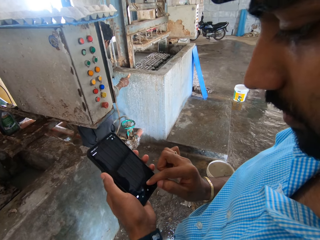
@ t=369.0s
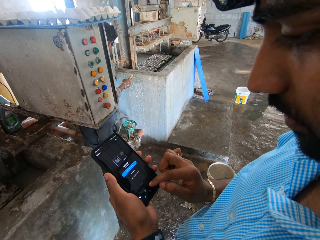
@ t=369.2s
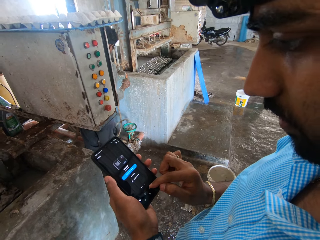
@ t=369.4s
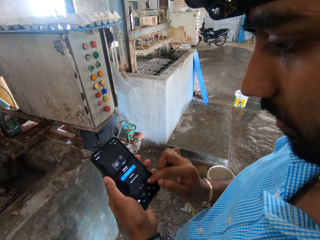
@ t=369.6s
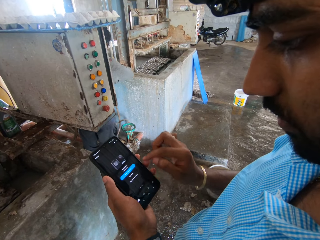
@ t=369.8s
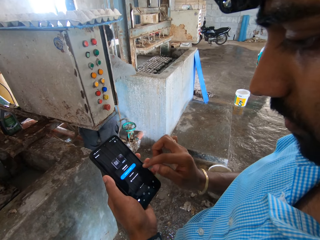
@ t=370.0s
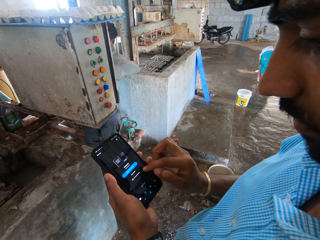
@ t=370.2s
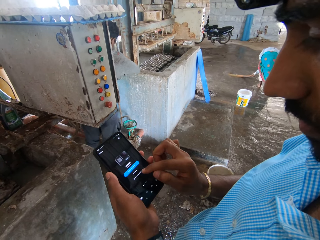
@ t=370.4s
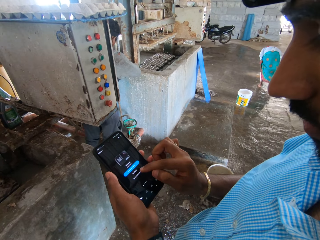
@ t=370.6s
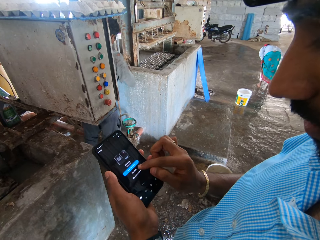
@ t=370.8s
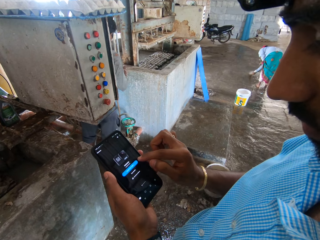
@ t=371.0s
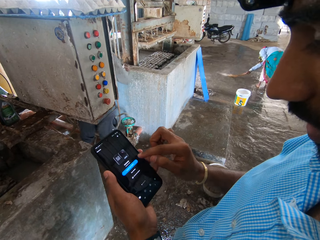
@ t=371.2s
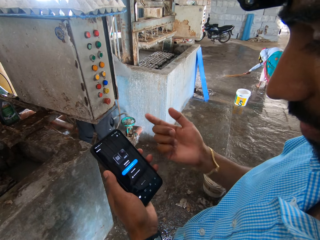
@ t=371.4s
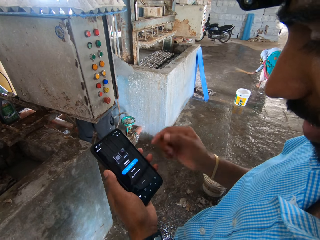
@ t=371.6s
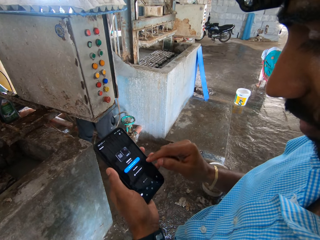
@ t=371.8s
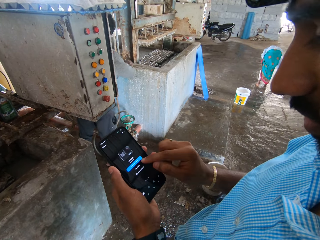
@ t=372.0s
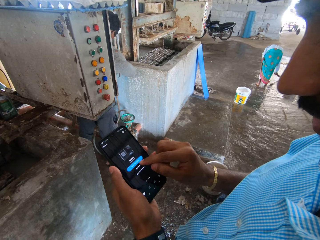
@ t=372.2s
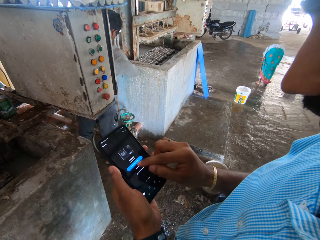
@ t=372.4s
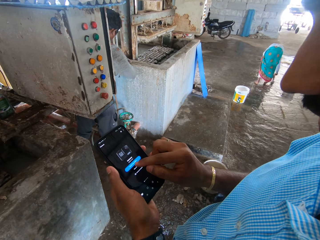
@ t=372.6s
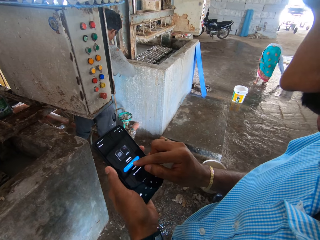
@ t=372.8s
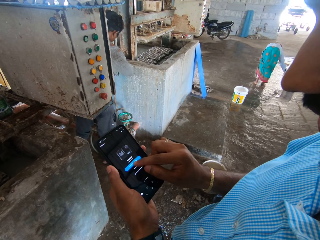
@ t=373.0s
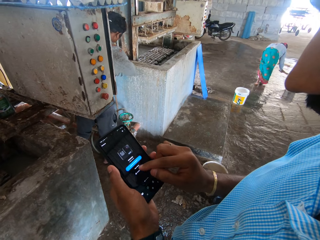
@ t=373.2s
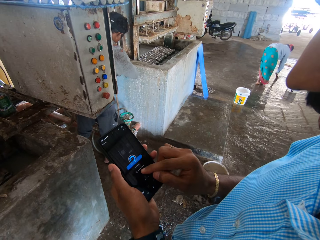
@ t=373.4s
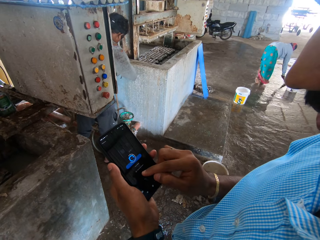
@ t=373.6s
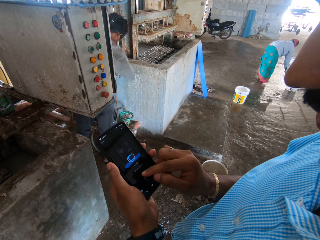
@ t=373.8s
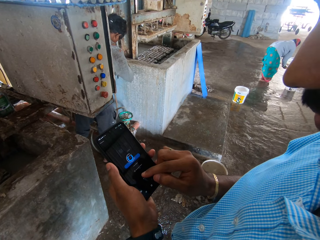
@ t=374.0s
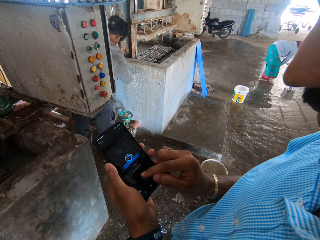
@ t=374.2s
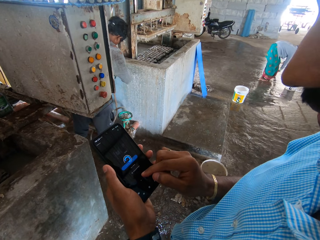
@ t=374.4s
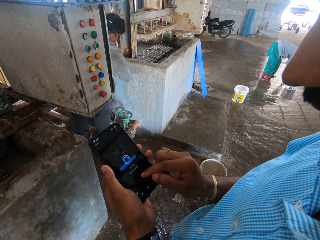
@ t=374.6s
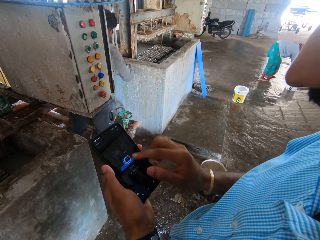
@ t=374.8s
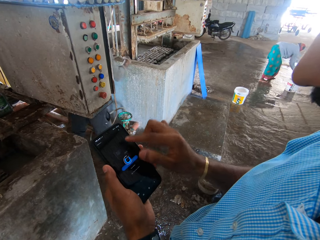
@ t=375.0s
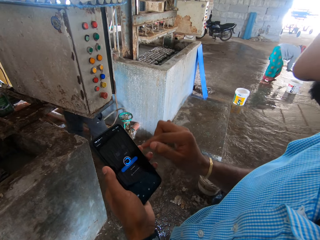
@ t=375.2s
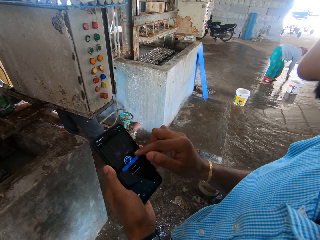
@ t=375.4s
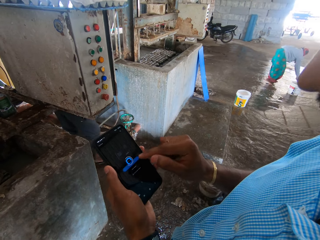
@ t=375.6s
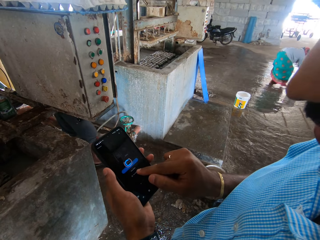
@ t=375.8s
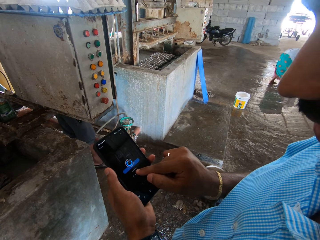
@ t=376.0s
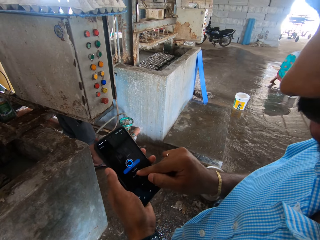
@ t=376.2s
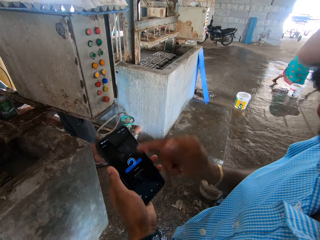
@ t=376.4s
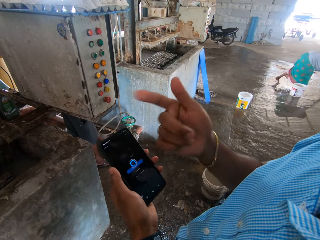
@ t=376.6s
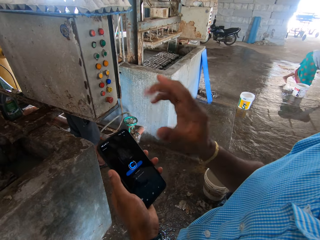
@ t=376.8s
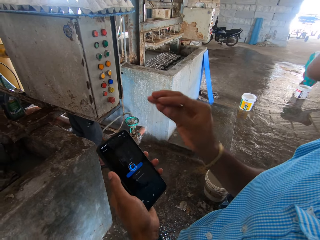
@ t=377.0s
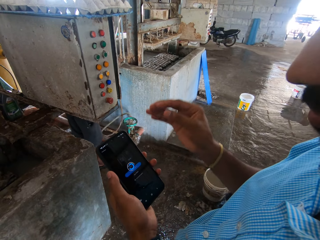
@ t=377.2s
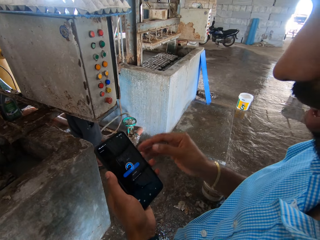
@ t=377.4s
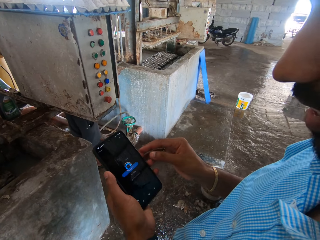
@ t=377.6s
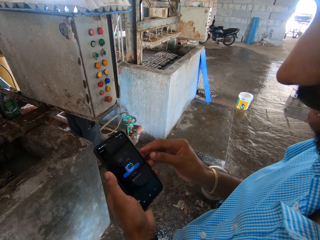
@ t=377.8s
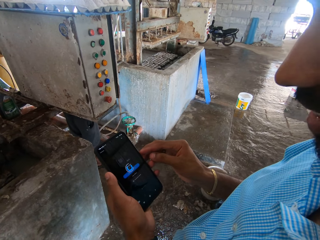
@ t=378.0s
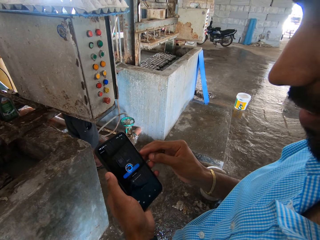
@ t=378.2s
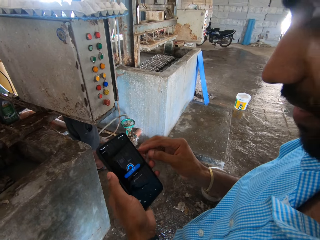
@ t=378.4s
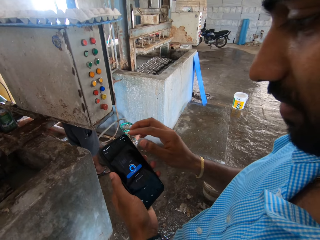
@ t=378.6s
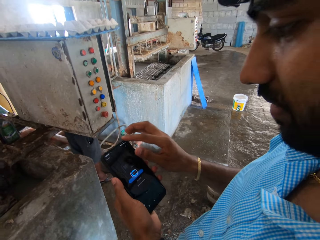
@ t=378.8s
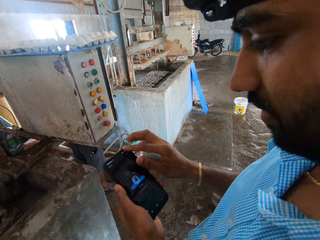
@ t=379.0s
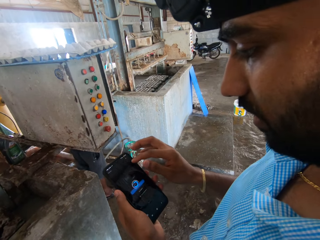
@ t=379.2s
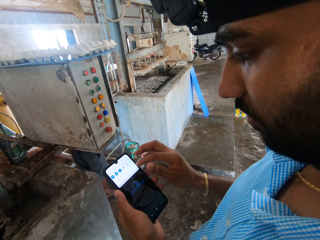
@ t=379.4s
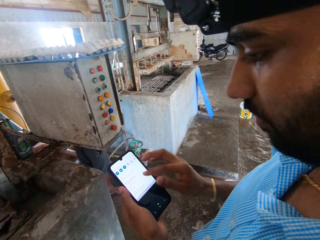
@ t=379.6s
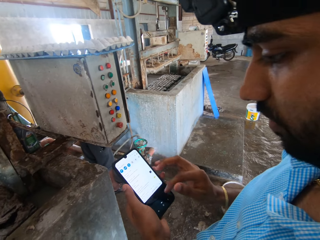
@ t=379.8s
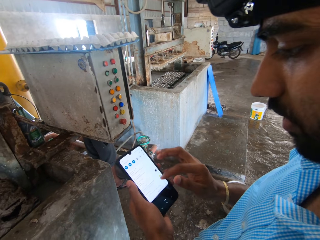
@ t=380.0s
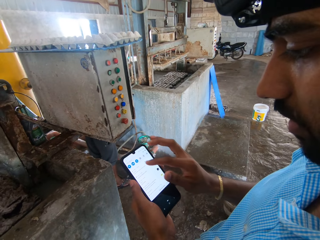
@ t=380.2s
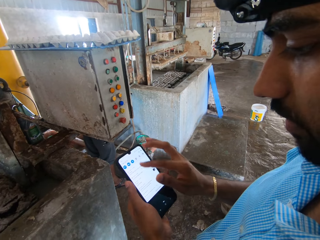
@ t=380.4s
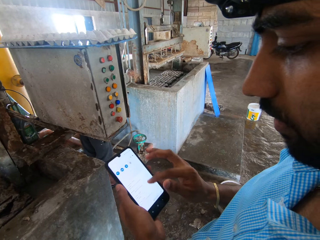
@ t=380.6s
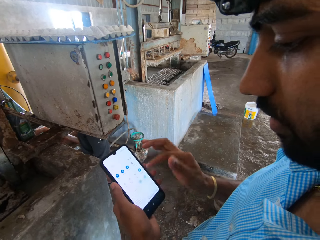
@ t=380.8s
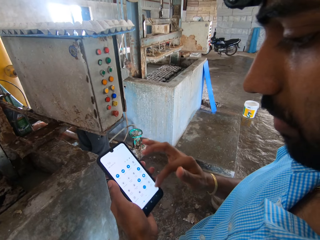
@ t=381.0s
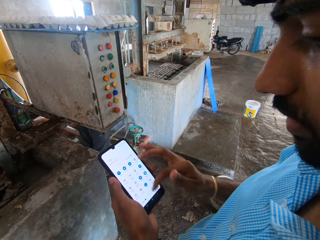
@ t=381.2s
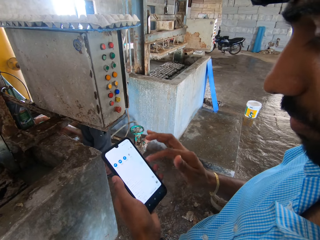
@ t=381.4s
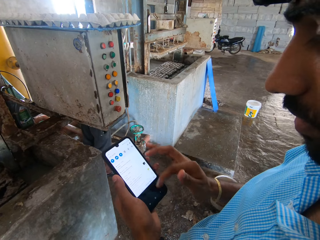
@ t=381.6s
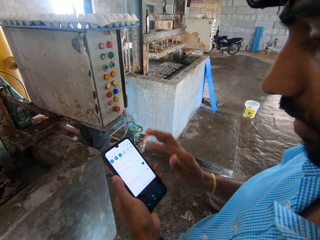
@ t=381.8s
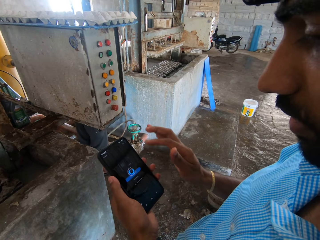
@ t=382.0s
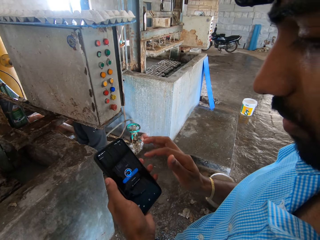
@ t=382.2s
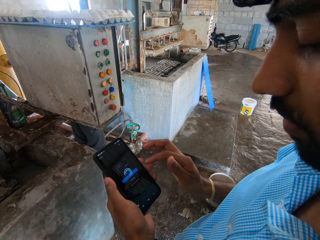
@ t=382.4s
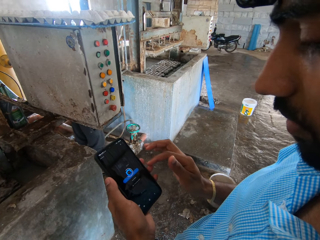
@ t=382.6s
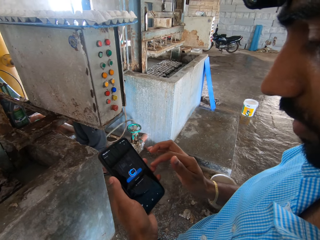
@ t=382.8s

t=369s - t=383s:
A person sweeps a floor. Another person demonstrates with his hands and scrolls down his phone.

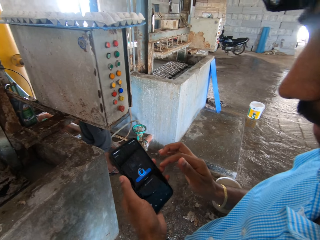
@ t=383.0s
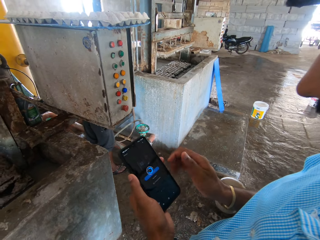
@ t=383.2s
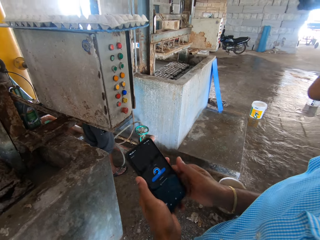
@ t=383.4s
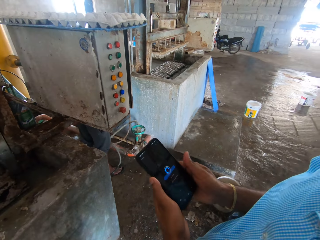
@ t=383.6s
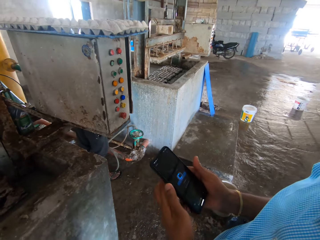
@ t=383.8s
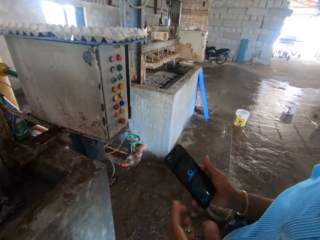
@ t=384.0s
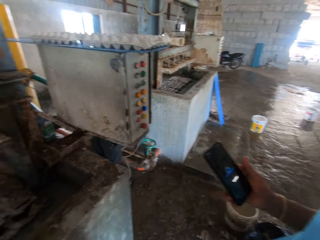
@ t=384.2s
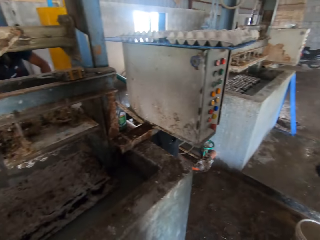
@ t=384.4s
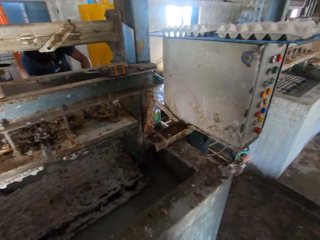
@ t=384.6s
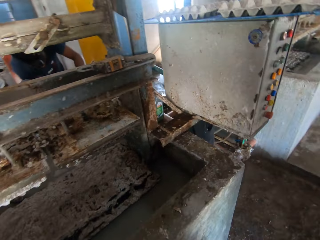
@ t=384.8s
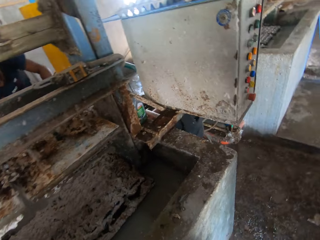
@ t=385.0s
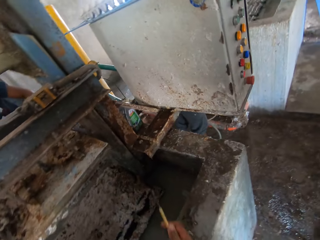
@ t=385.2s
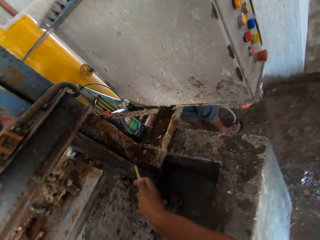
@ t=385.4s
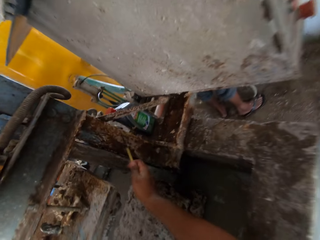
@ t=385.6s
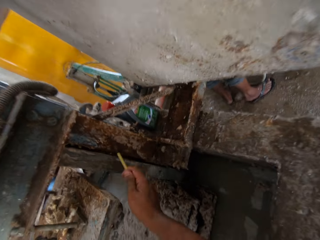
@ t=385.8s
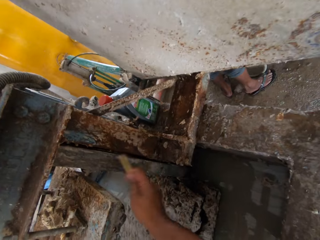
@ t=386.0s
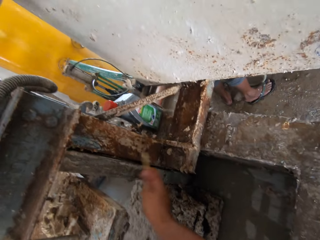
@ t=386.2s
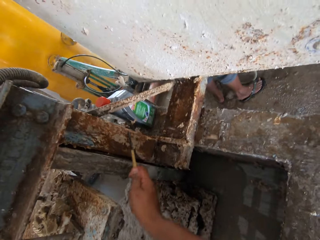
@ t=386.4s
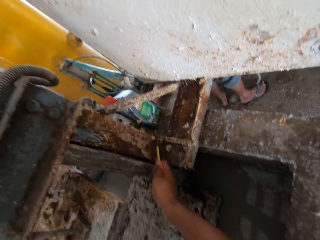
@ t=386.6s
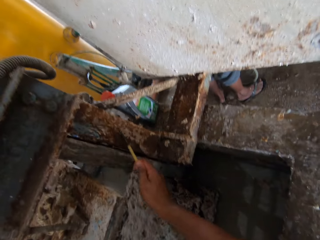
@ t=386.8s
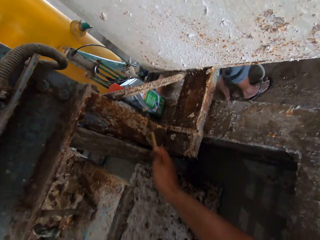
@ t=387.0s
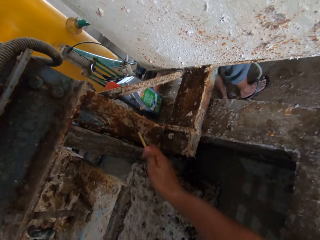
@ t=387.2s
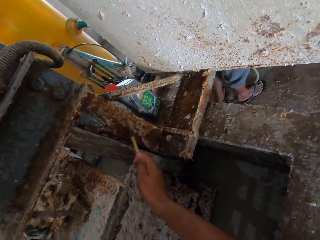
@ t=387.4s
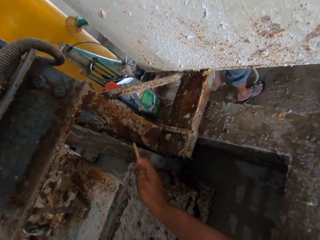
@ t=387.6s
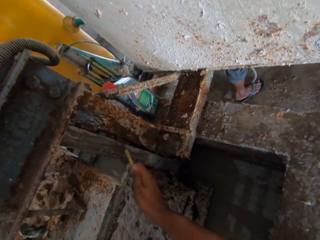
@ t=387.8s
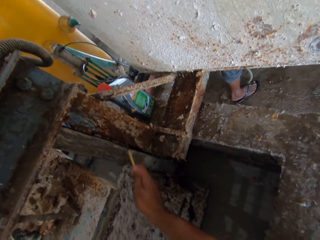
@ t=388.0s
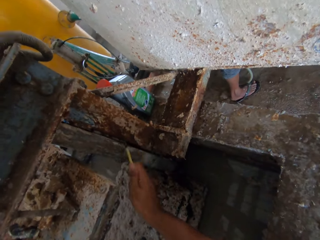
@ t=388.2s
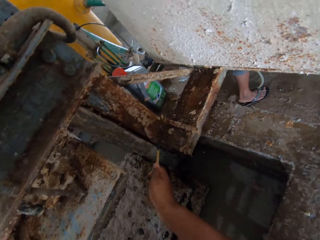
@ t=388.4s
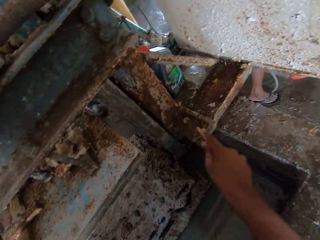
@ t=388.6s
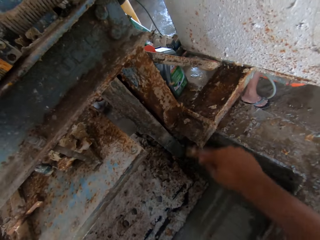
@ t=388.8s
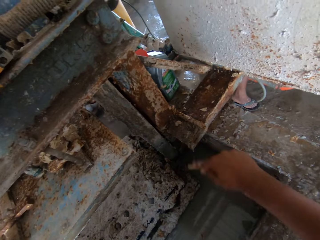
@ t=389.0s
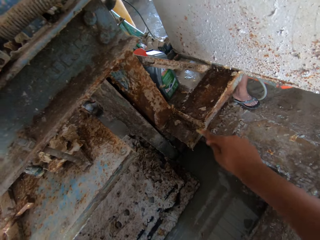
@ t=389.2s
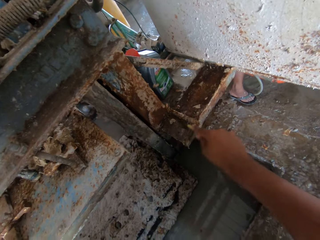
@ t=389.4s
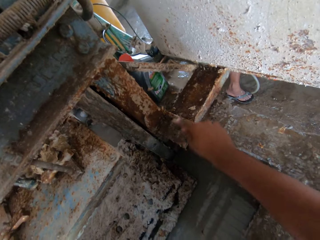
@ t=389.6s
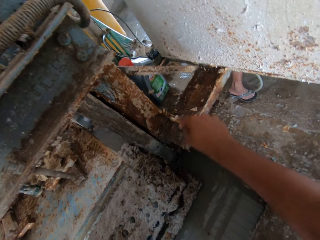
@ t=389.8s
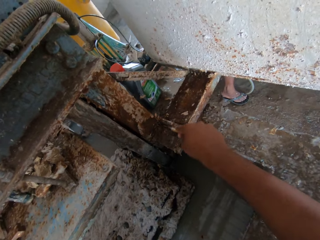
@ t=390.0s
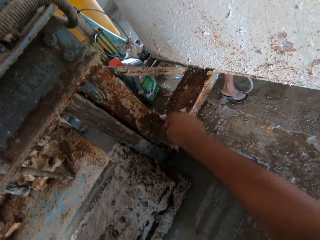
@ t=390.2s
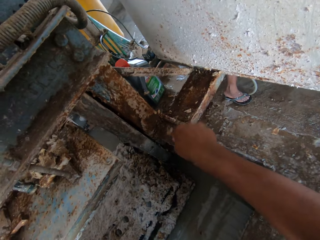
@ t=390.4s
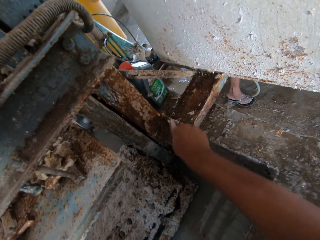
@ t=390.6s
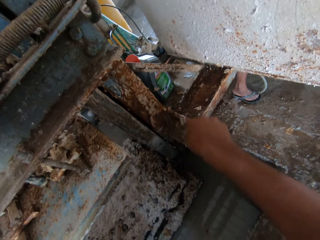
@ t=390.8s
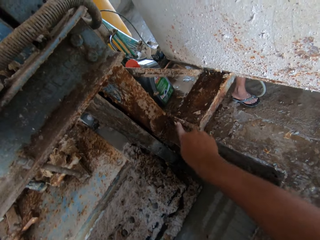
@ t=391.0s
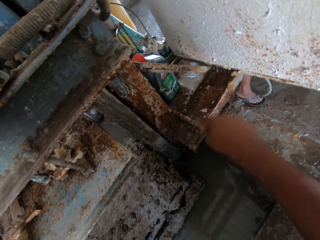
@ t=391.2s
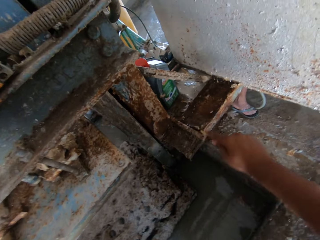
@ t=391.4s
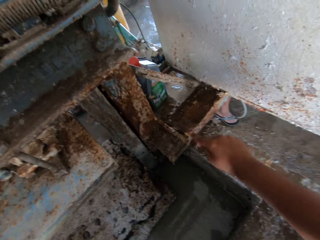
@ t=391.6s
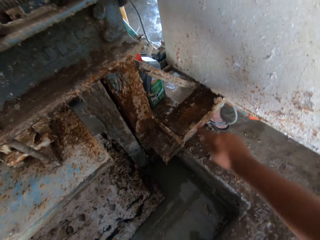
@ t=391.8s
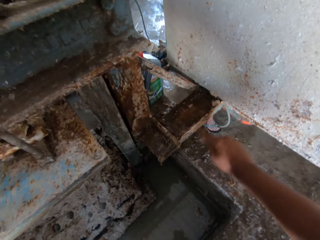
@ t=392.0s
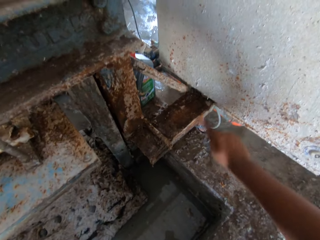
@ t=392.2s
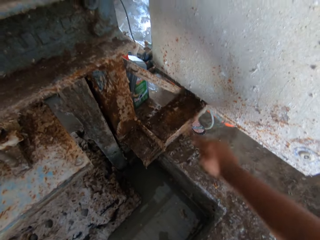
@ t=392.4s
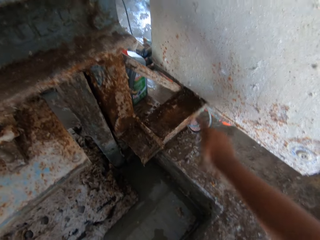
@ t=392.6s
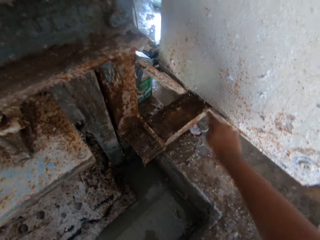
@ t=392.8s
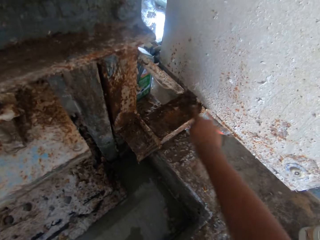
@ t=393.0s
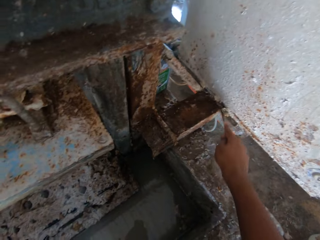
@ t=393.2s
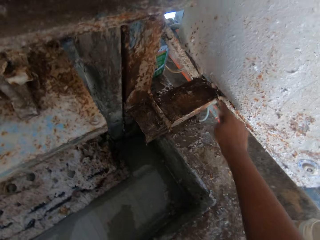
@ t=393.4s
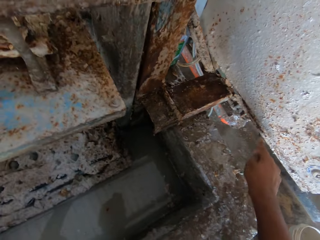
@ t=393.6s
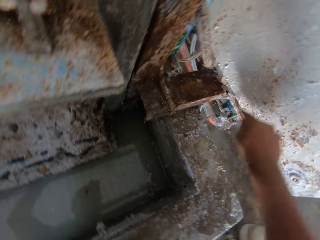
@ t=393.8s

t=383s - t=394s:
The camera wearer walks in a room. They scrape off rust scales from a machine or metal shelf.
